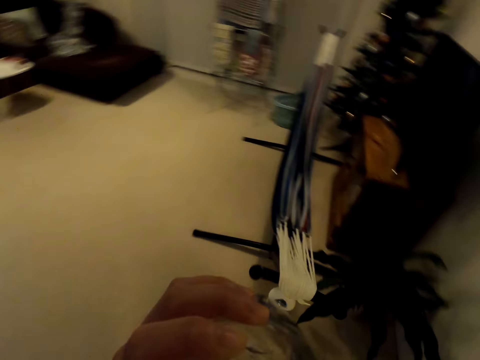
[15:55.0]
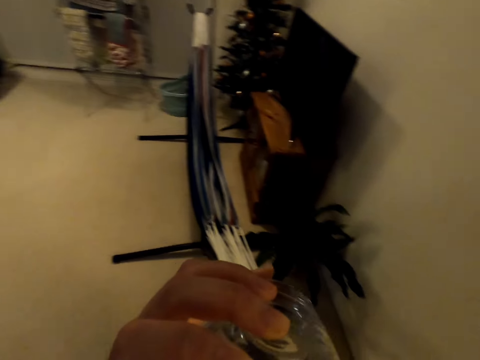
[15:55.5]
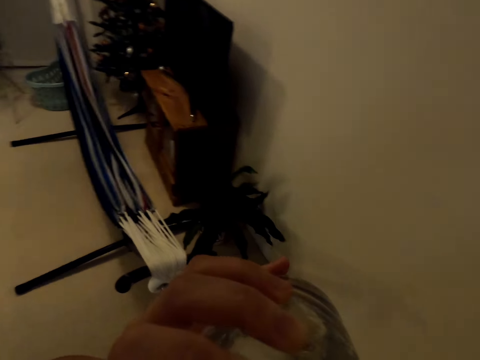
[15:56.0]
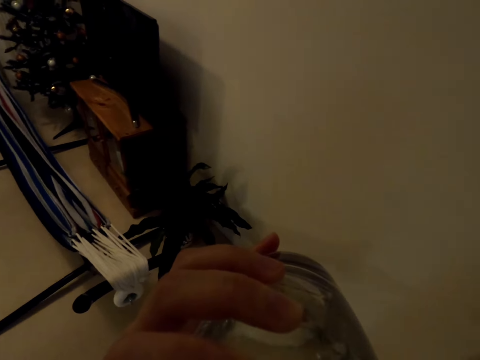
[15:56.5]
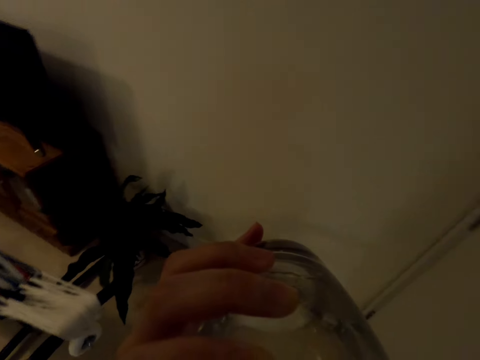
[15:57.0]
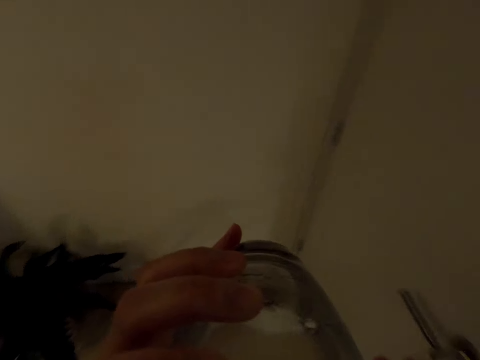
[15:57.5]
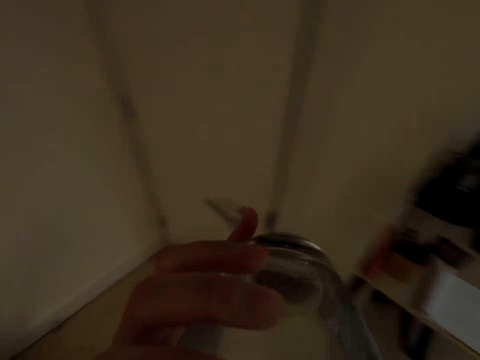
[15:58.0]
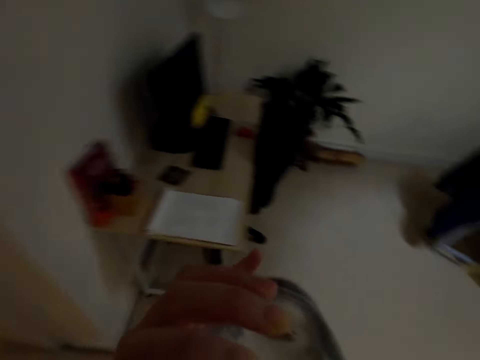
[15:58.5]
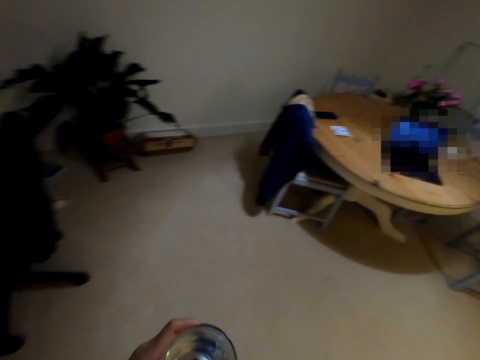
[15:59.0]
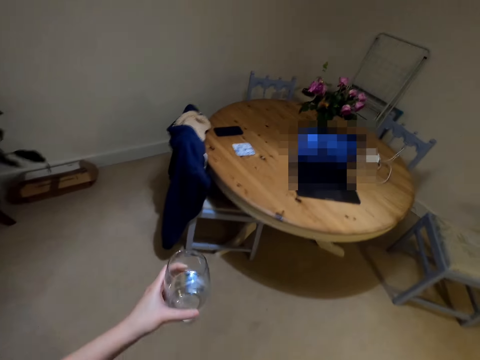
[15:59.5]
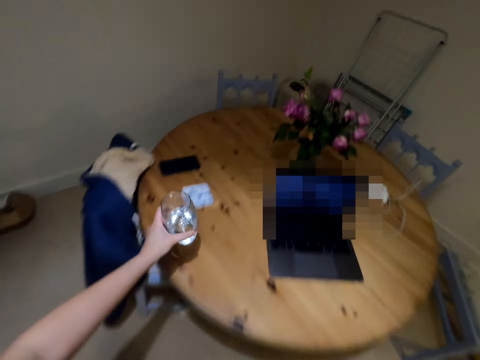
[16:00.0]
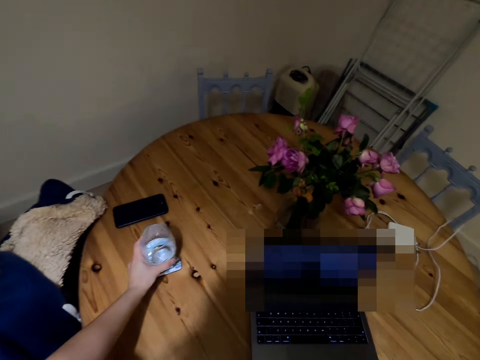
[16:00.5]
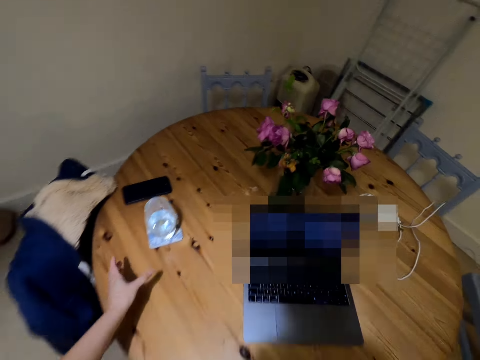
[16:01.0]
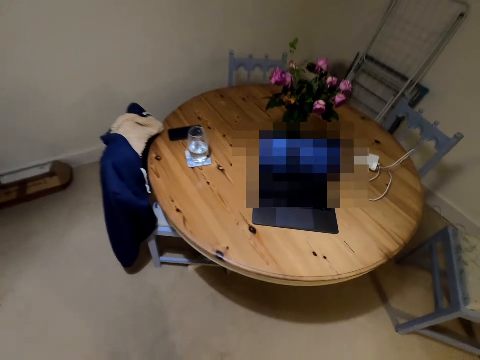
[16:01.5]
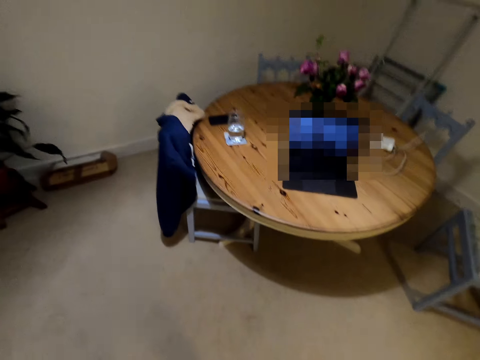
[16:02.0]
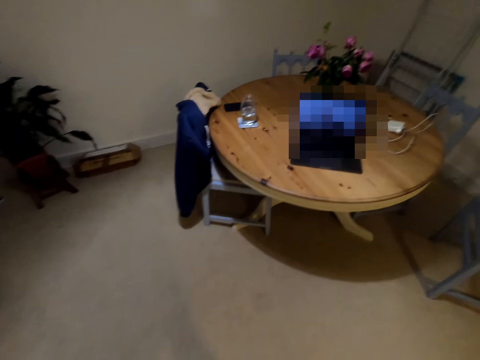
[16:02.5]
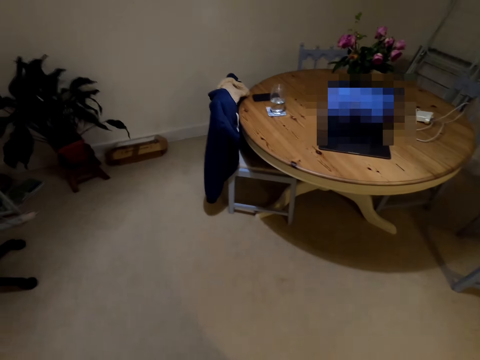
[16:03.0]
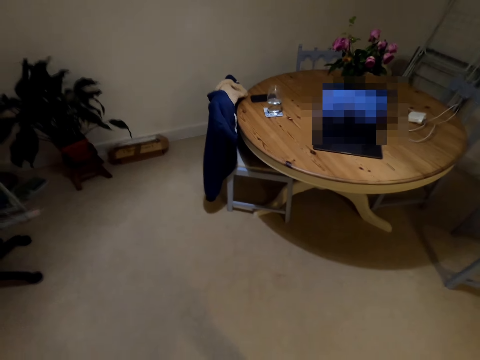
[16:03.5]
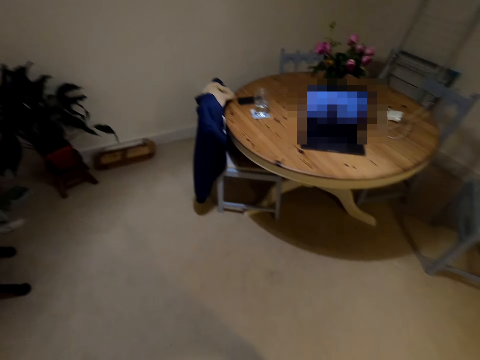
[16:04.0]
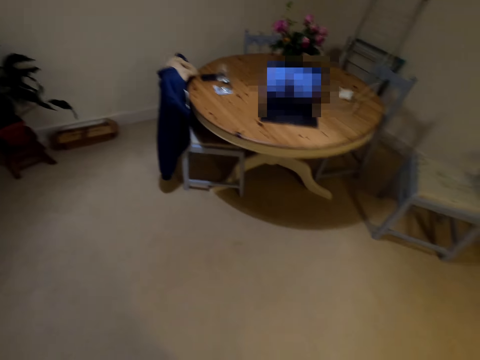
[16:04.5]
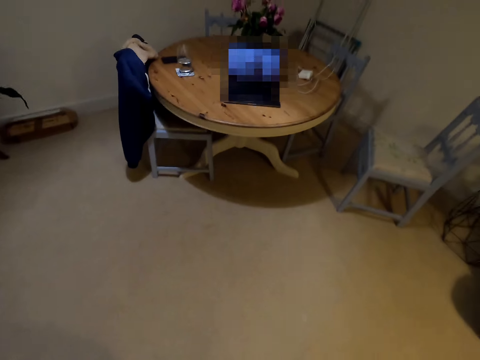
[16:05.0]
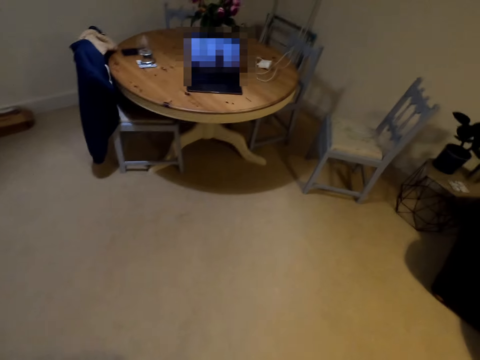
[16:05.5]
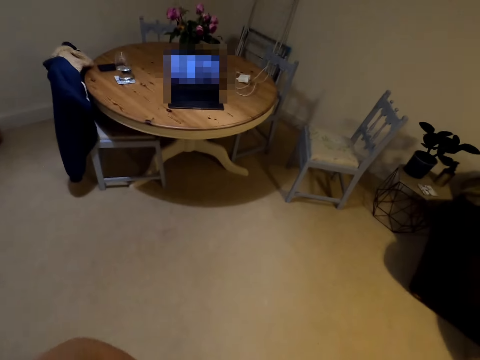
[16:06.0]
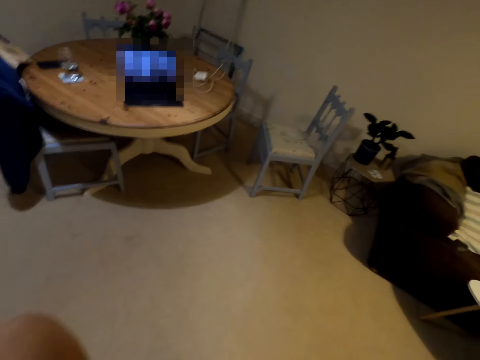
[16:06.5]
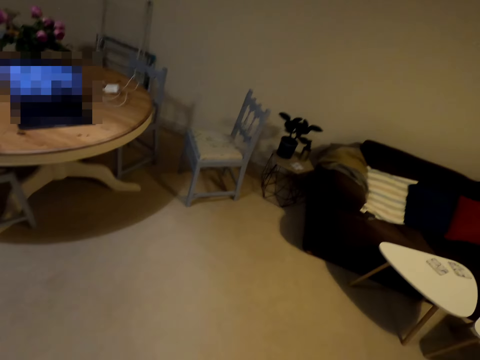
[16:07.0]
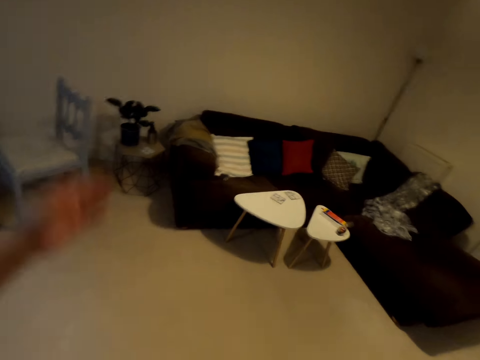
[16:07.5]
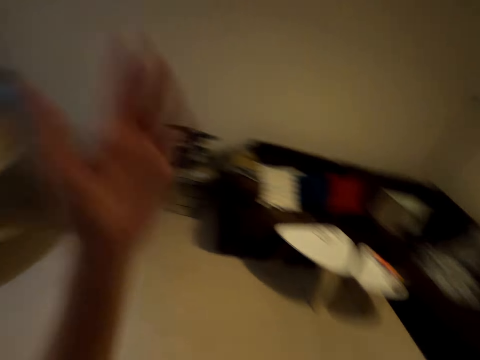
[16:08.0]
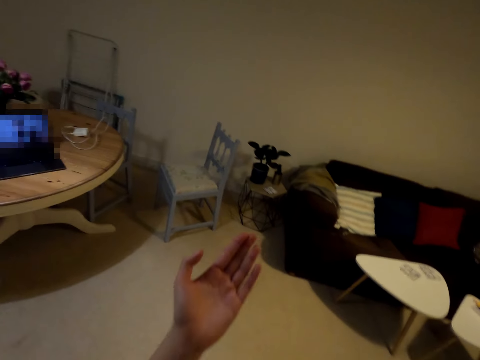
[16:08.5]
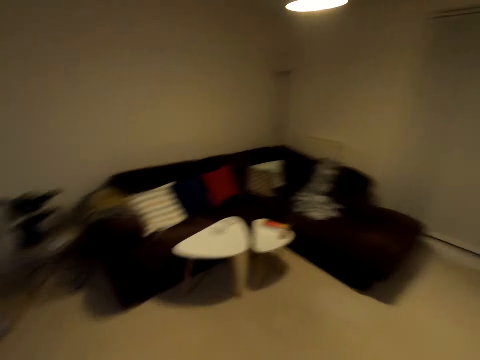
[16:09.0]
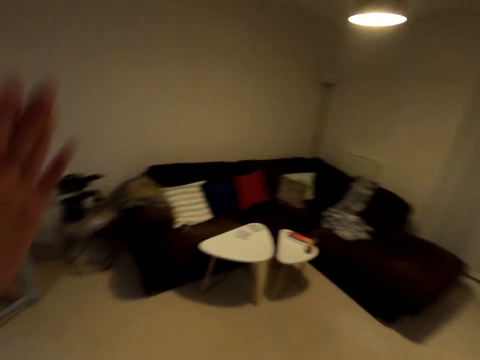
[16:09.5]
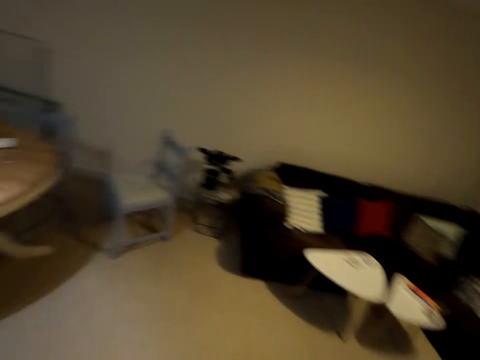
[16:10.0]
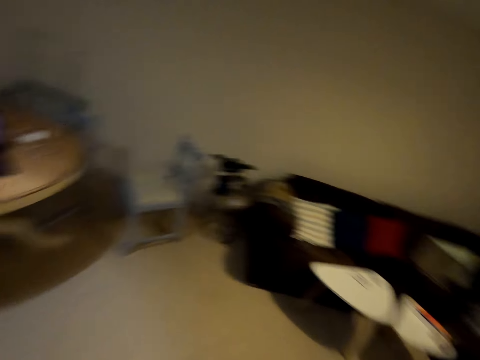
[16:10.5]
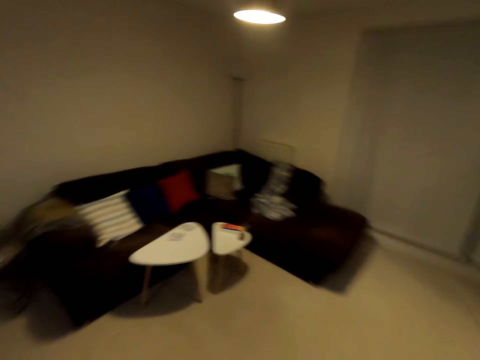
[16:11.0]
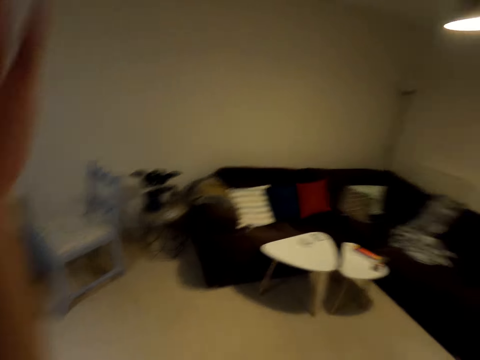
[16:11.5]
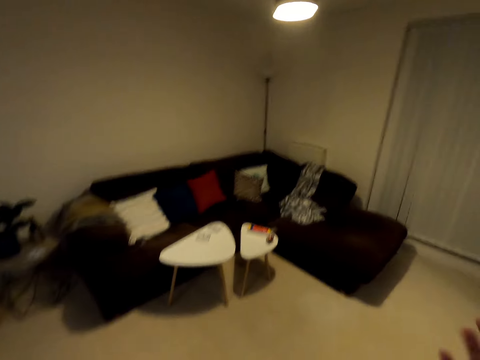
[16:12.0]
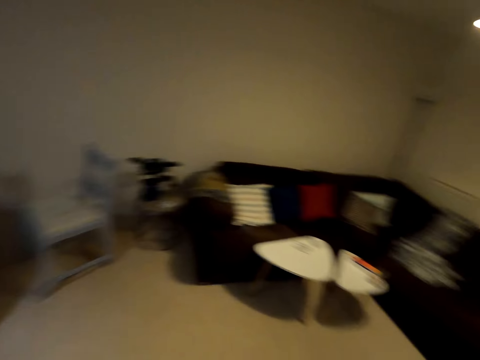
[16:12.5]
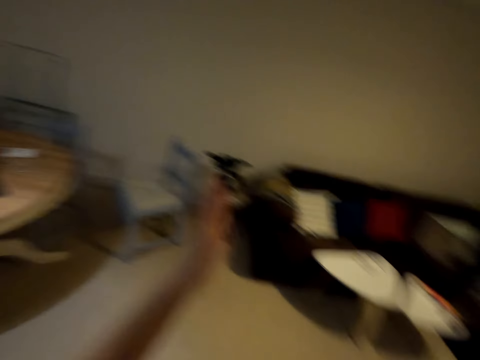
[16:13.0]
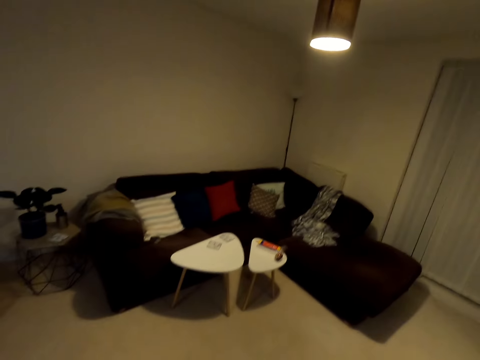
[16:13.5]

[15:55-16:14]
The camera wearer drinks water from the glass. They put the glass on the table. They dance to a song. They stare at the laptop. They dance in the house.

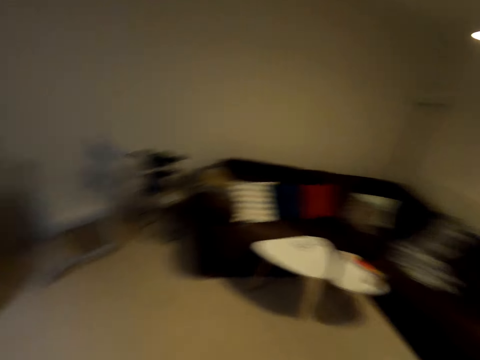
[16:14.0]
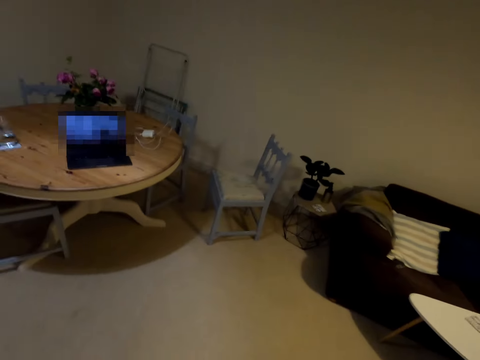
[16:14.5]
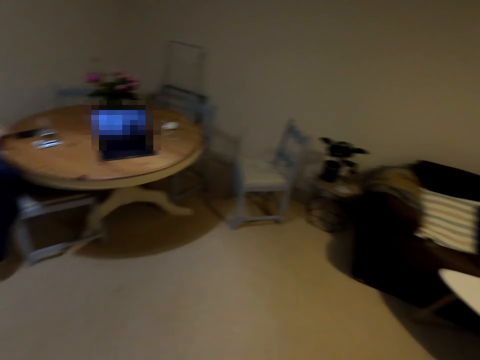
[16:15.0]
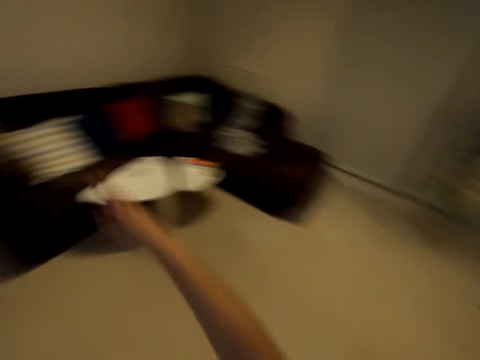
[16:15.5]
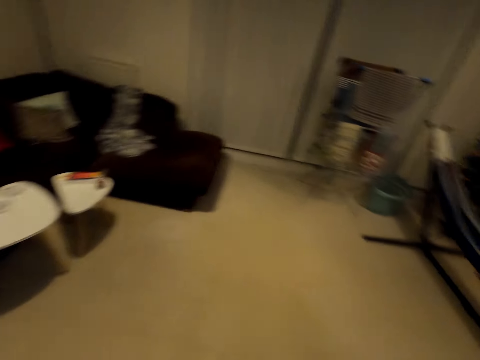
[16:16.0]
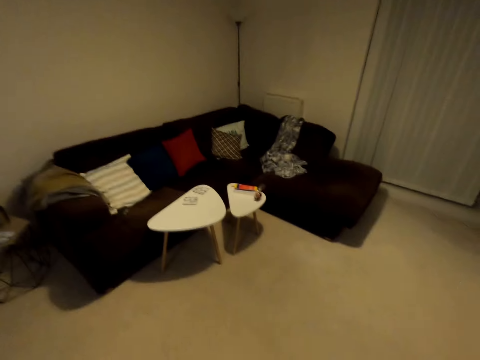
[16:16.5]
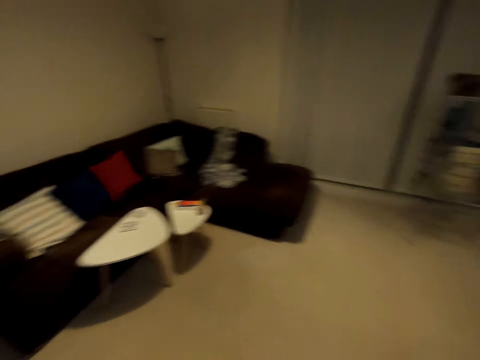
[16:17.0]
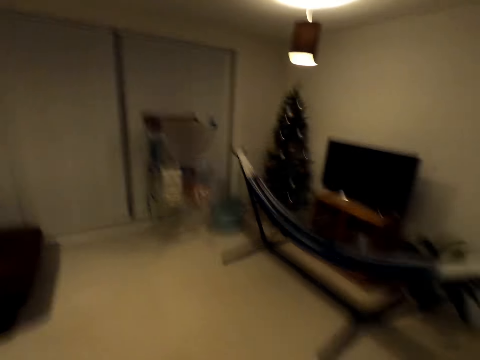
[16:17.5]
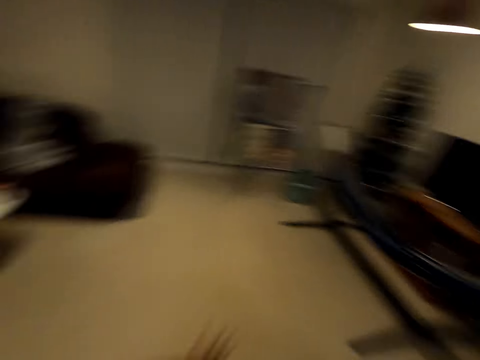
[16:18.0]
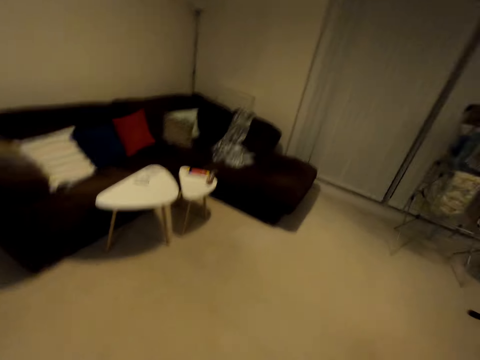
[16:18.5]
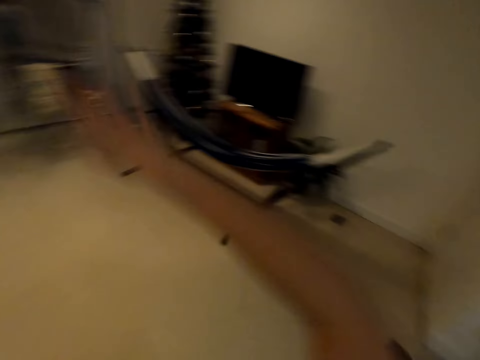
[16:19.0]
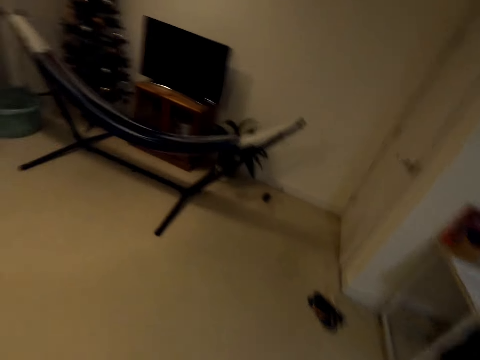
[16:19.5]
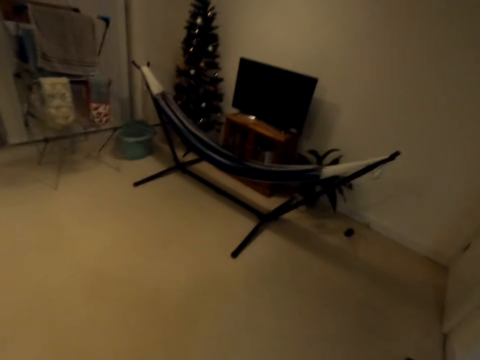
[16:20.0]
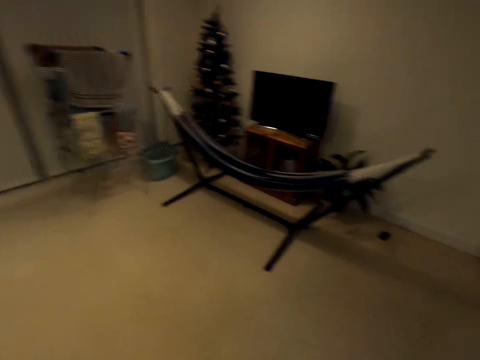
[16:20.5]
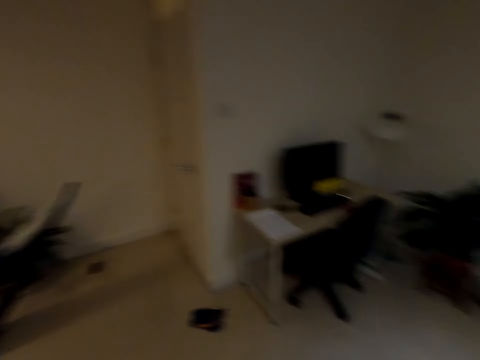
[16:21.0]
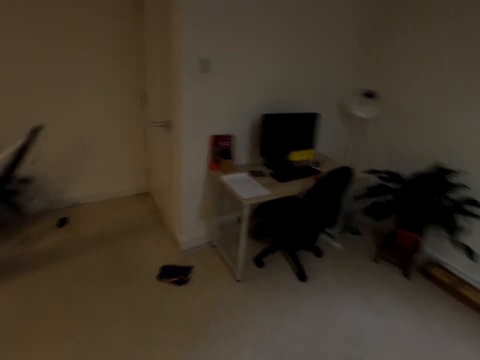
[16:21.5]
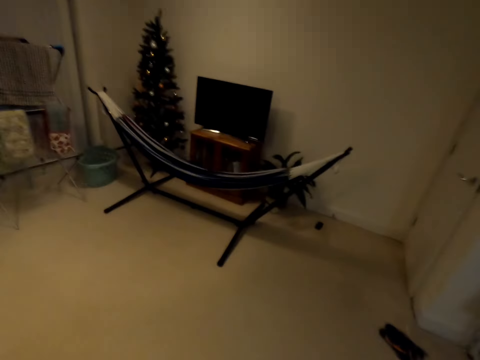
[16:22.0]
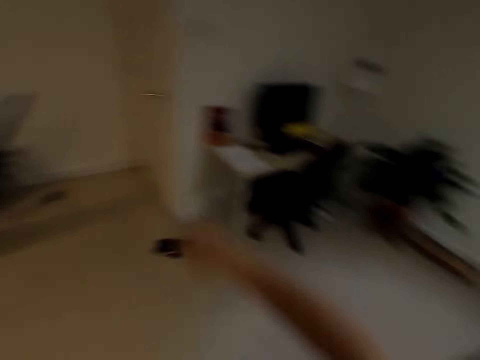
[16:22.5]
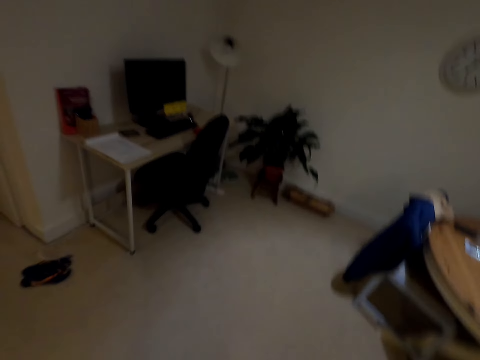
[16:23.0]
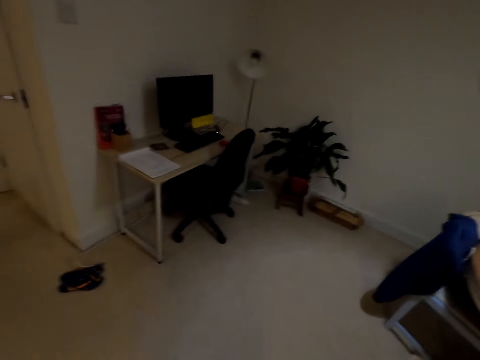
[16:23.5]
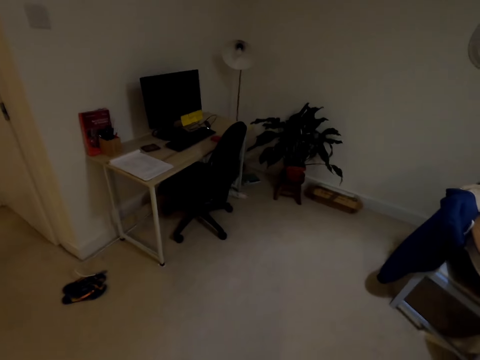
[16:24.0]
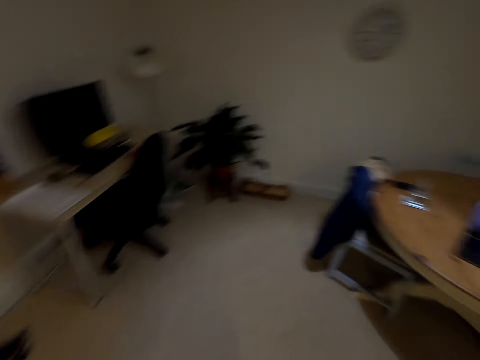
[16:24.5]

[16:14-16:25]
The camera wearer turns around.
